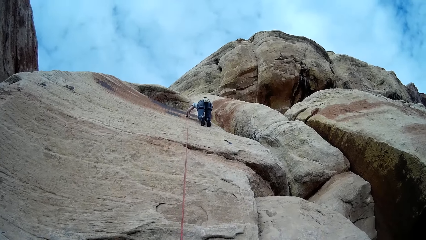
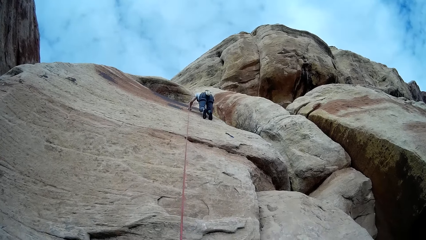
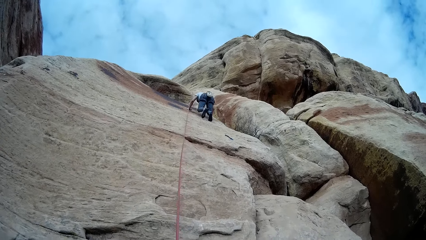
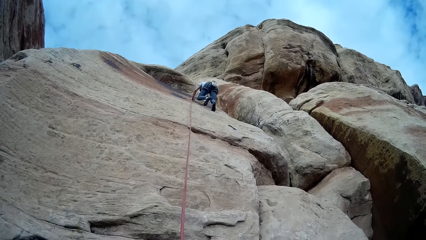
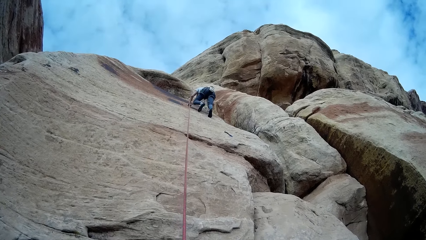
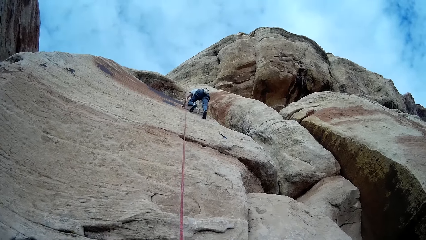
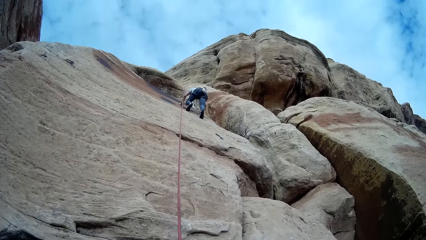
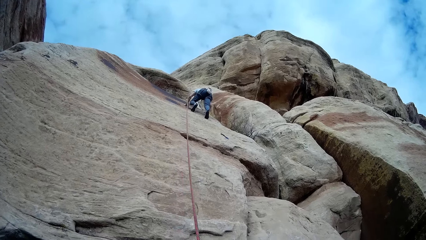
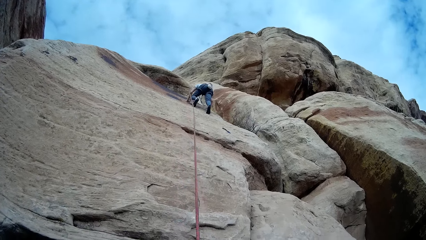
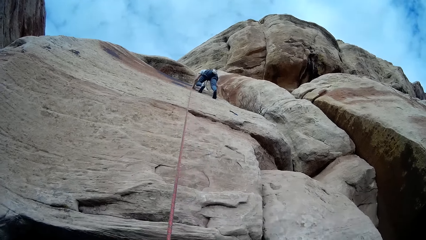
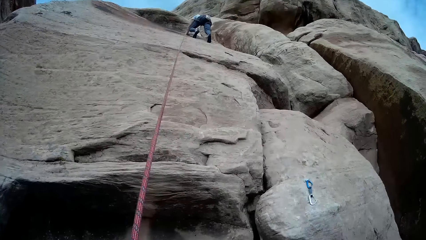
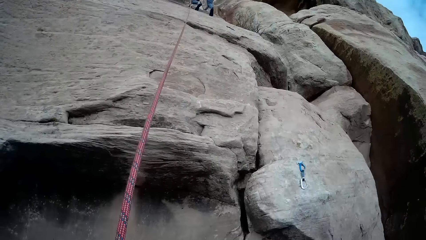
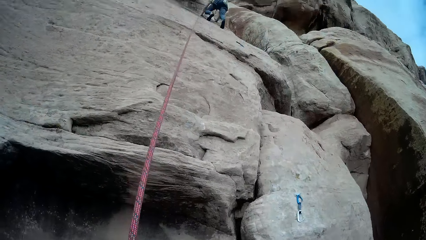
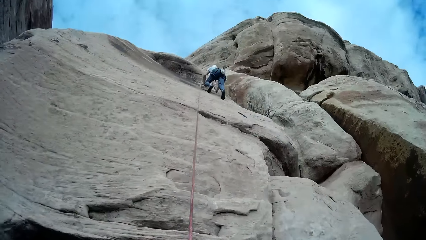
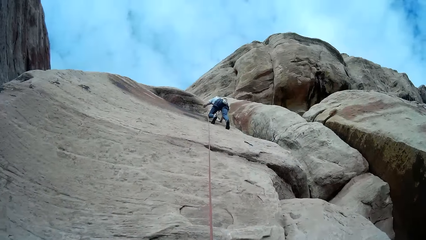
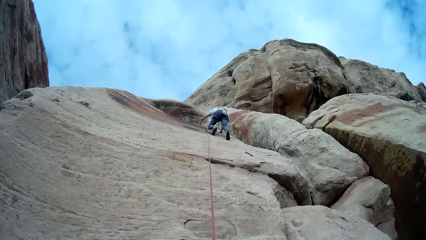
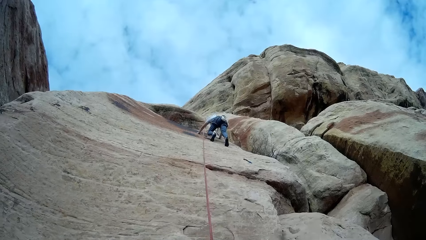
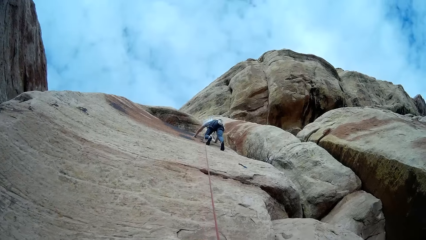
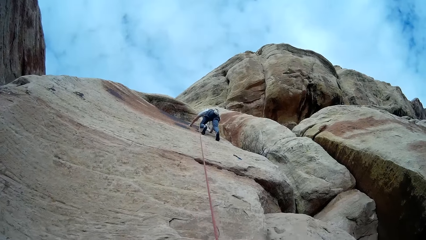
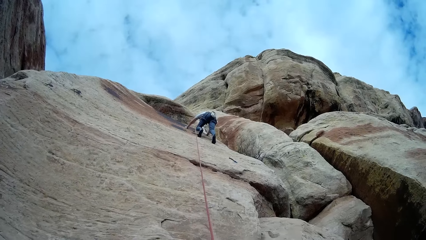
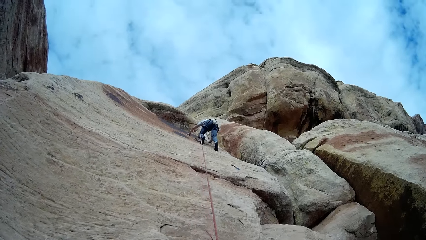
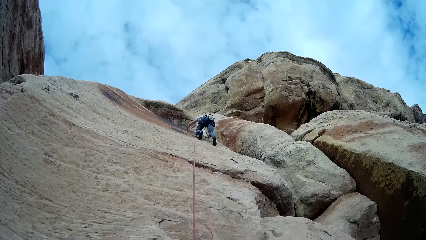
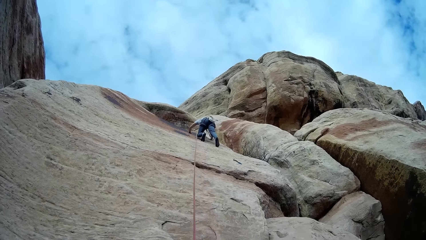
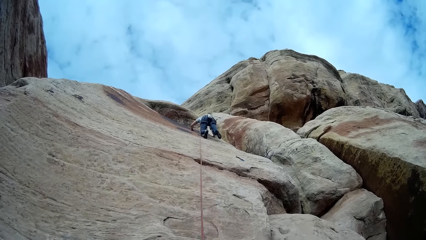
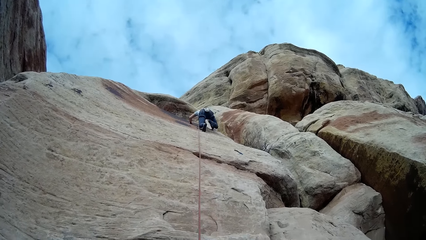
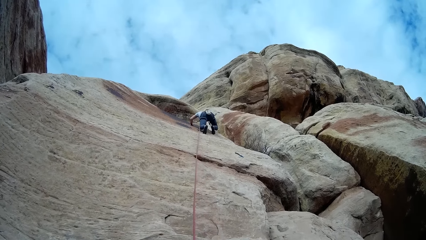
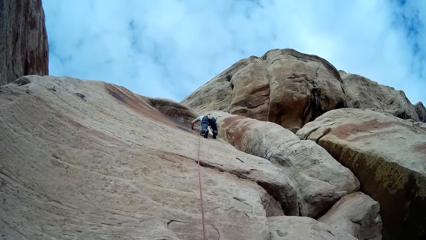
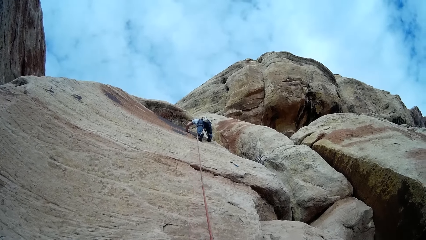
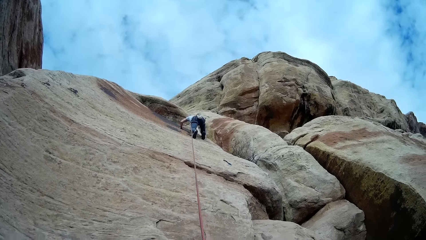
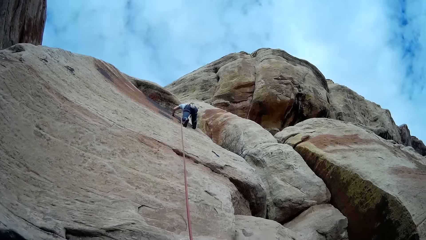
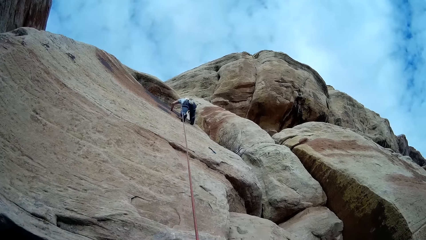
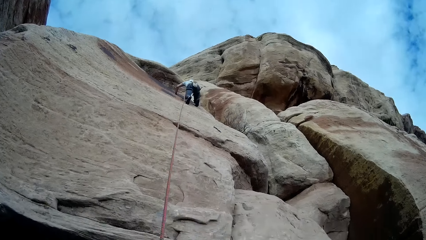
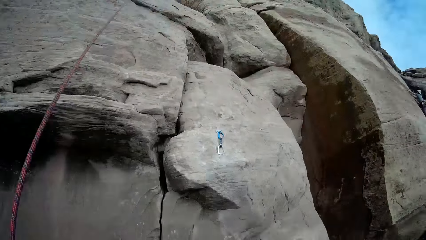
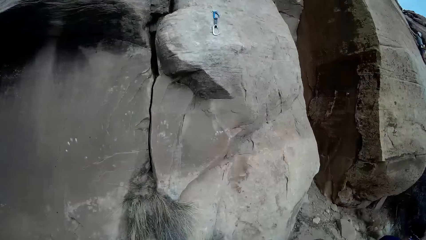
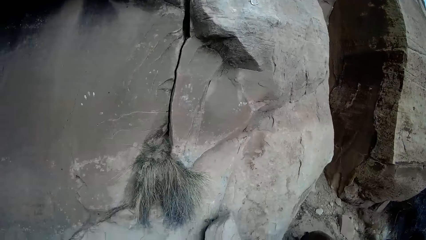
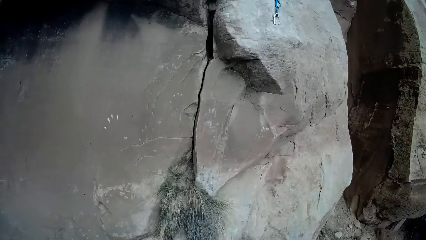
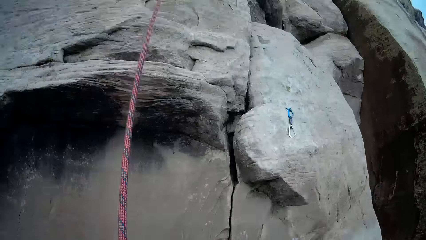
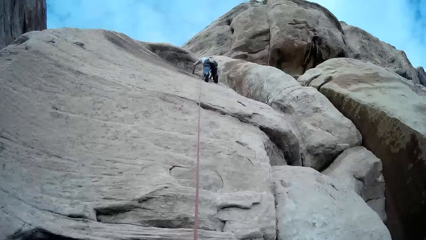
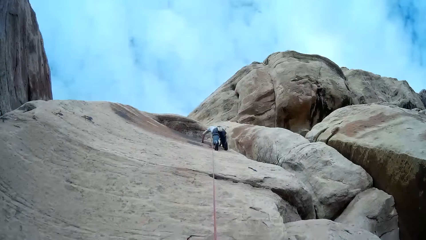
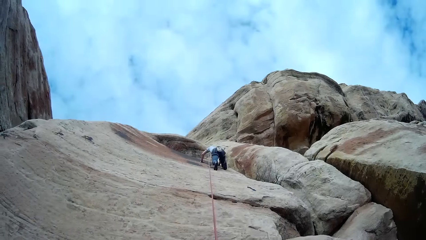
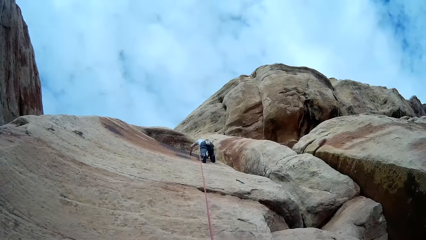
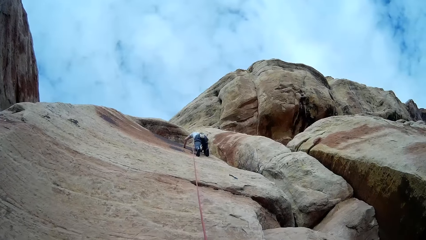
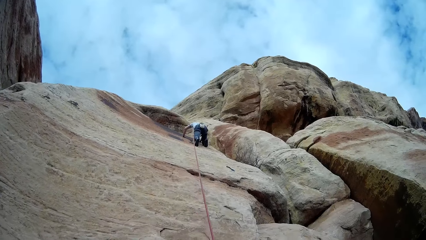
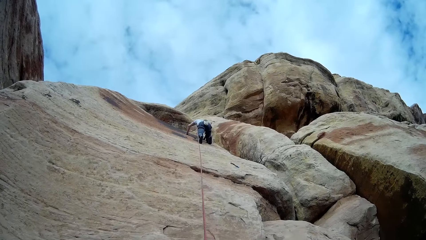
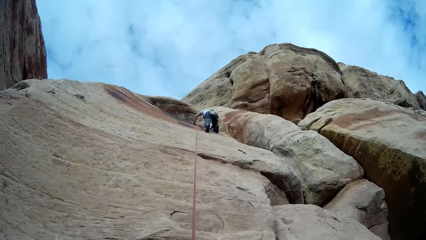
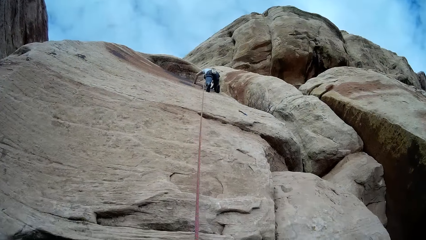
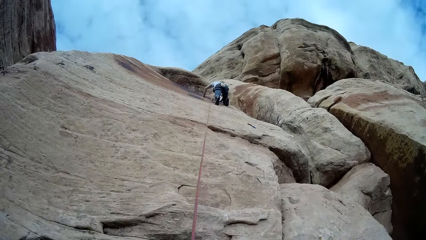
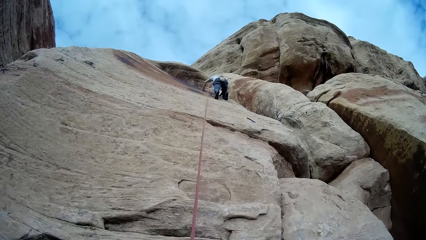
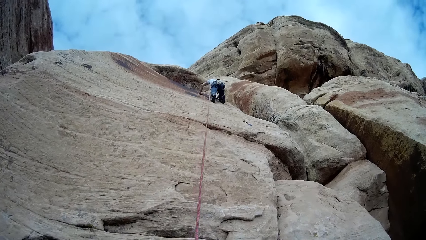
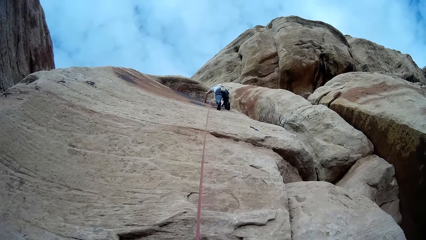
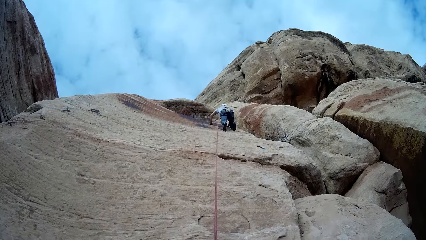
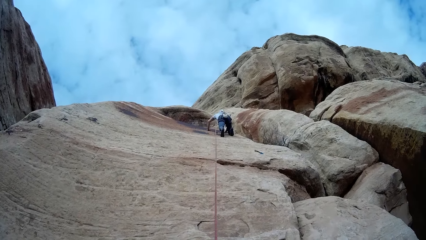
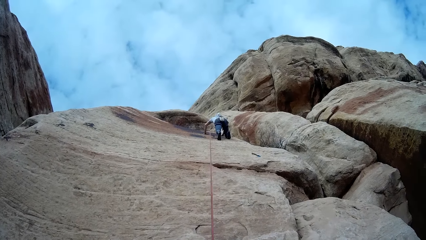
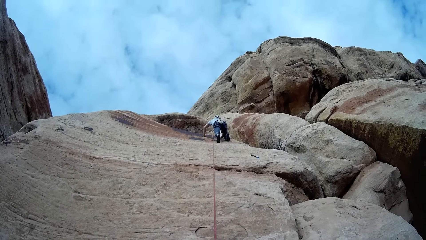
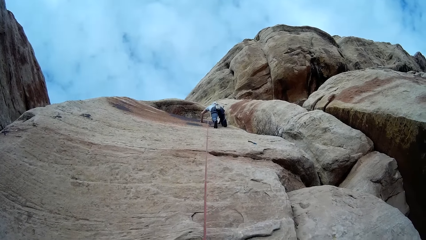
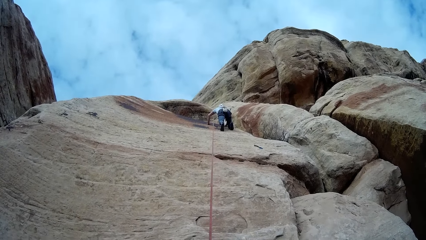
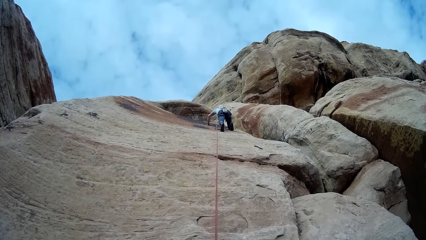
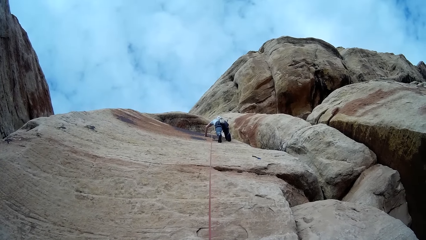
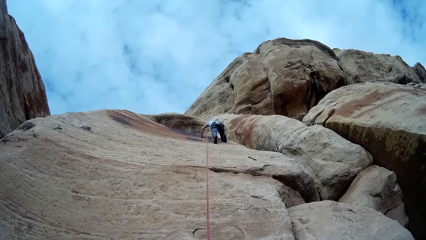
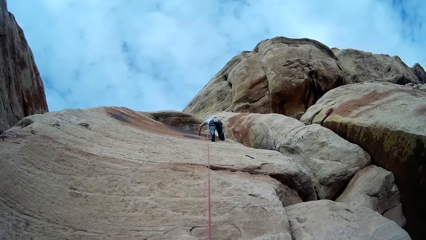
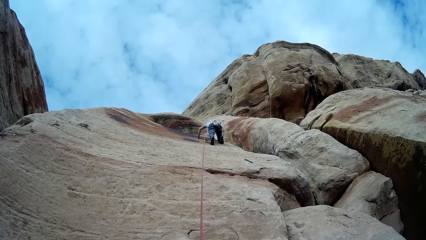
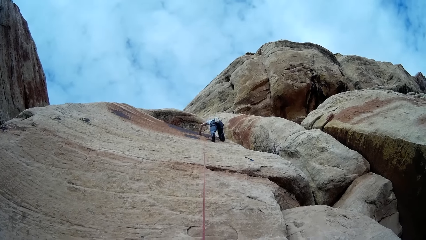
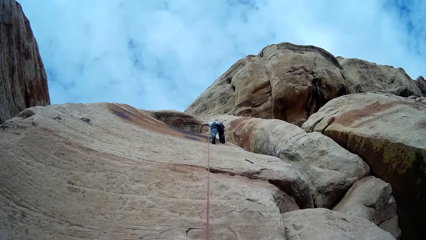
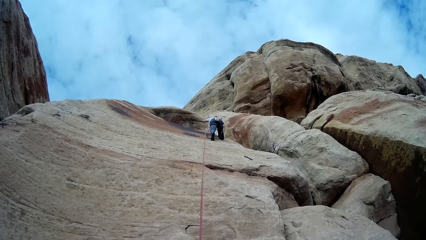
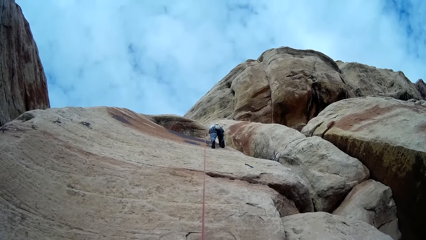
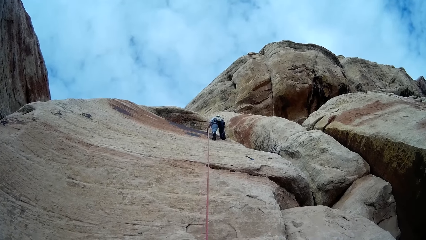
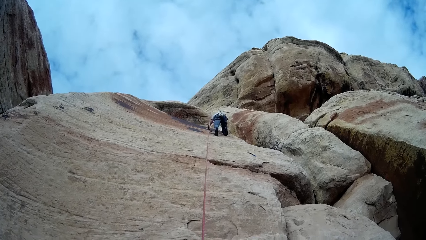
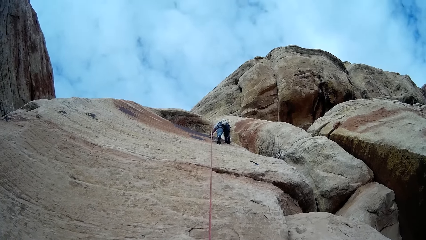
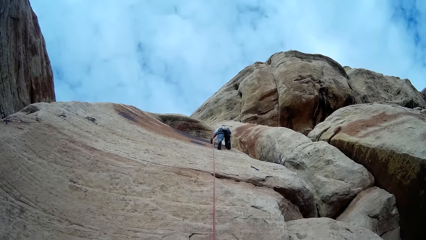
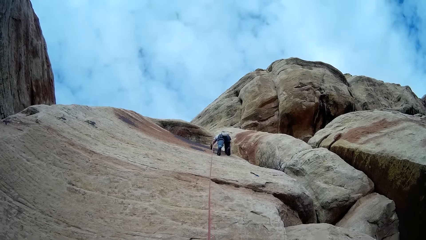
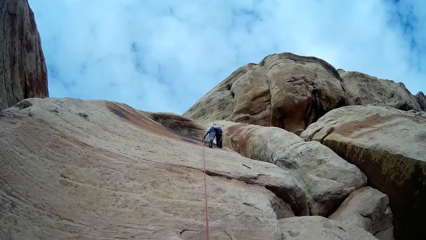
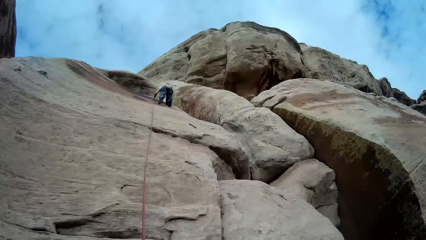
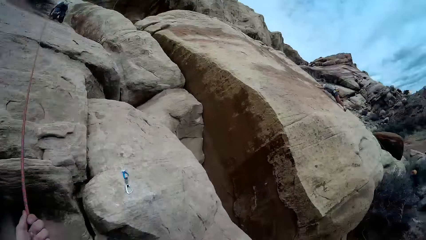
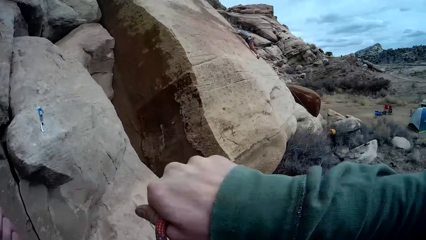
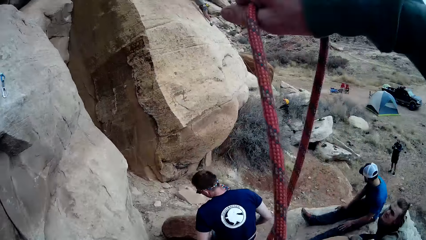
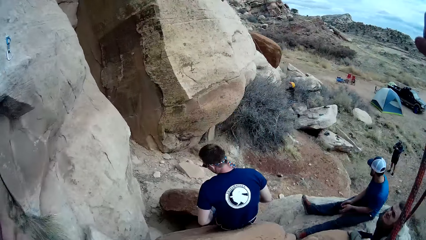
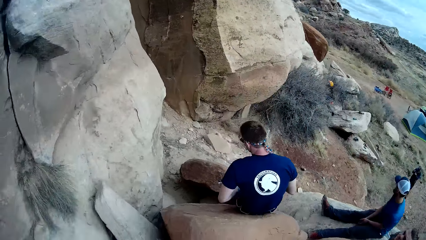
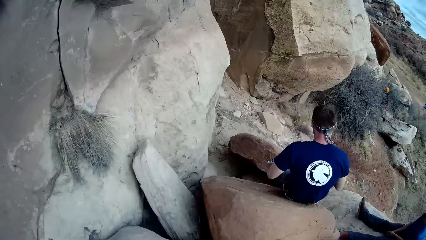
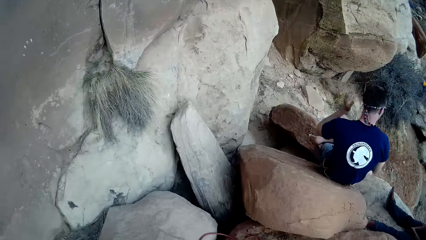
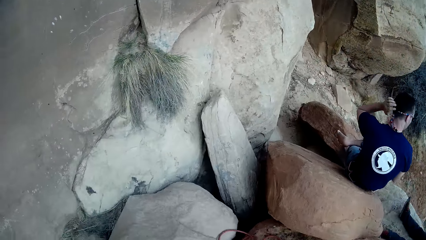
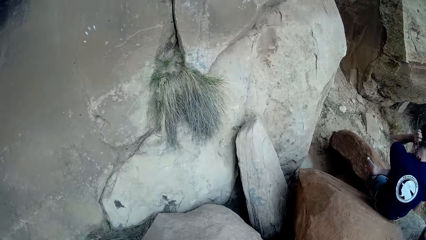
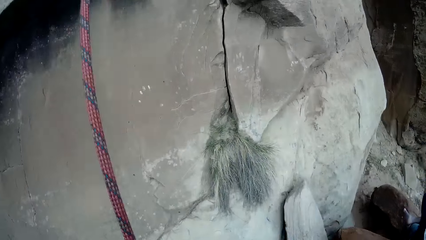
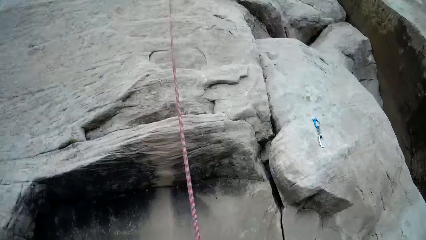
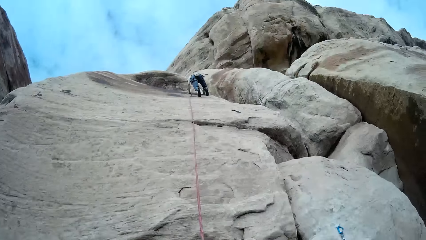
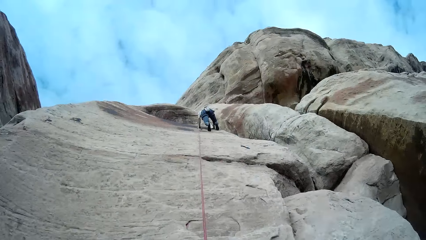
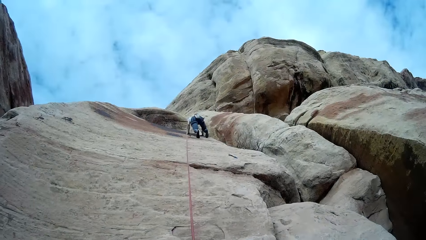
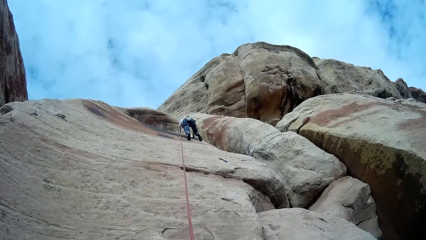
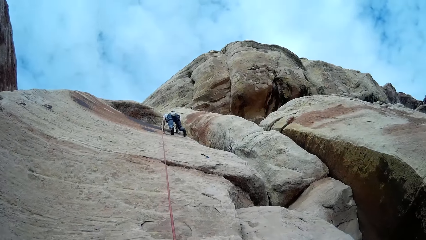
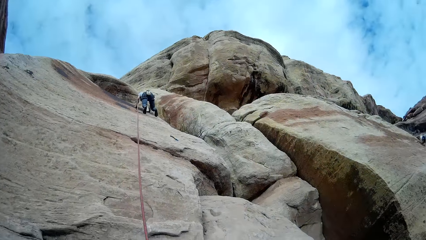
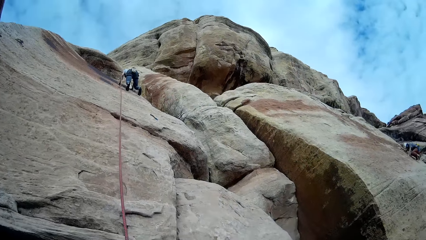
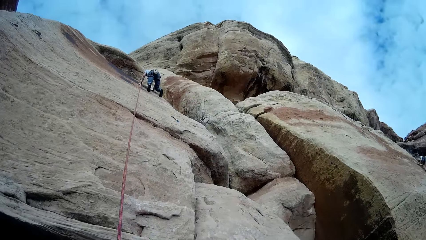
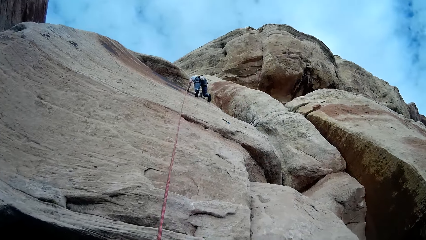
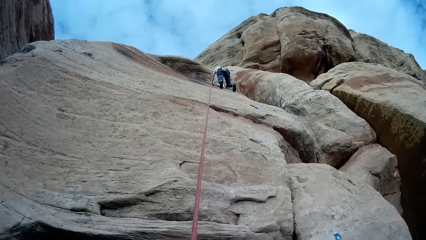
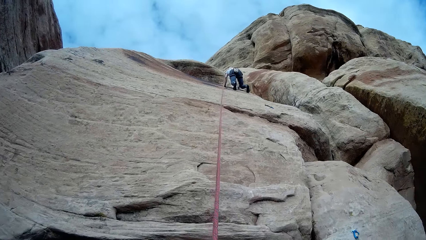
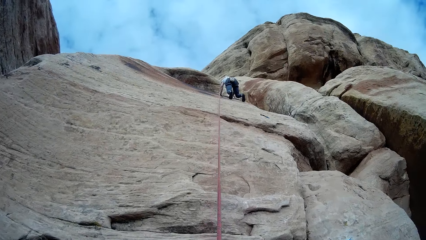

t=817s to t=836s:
A man lifts a hand and touches the rock. Another man sits on the other side. The camera wearer pulls a rope. He holds the rope with his right hand. Another man stands on the other side. Another man looks the other side. Another man looks up. Another man sits on a rock. Another man holds a camera in both hands. The man who sits on the other side touches his head. The first man climbs the rock.
